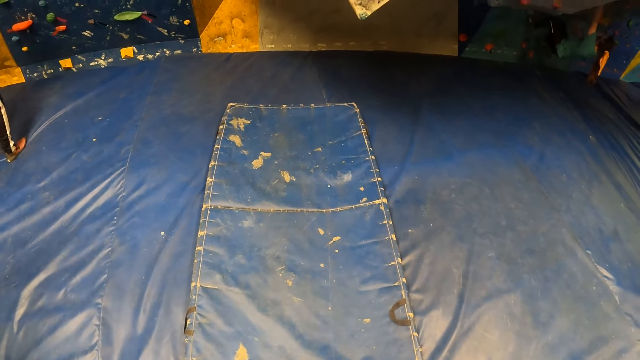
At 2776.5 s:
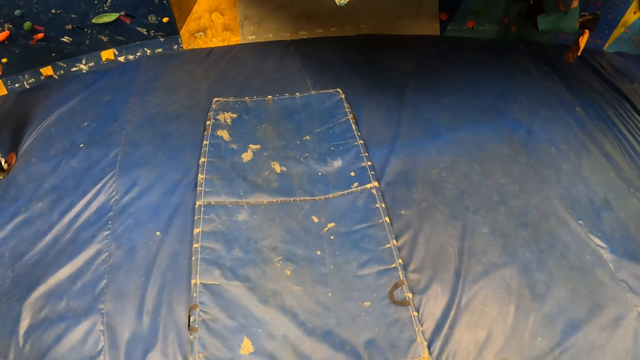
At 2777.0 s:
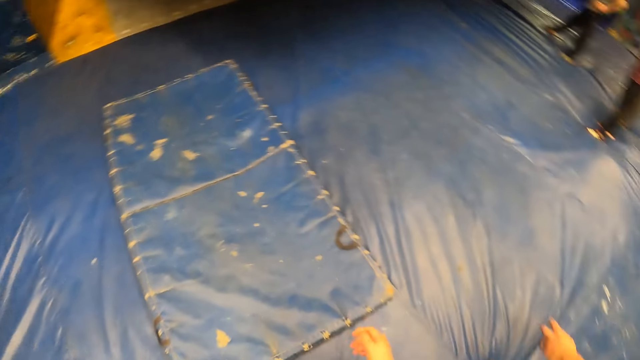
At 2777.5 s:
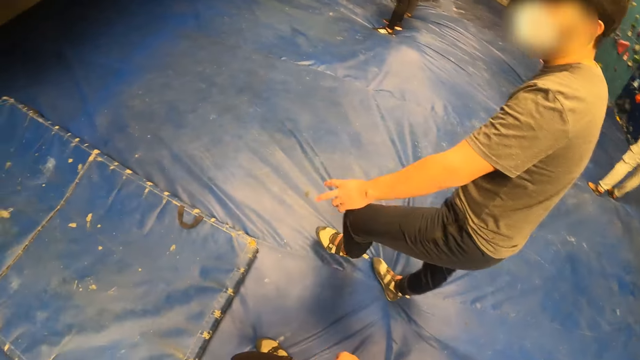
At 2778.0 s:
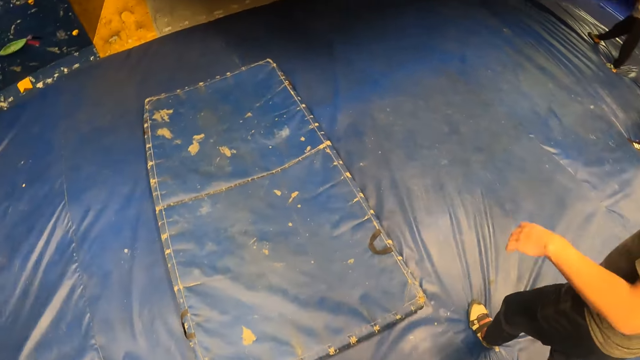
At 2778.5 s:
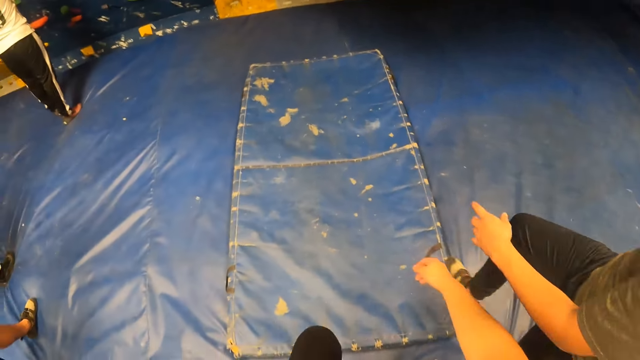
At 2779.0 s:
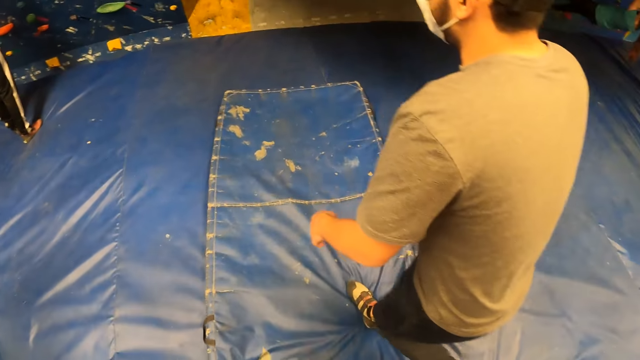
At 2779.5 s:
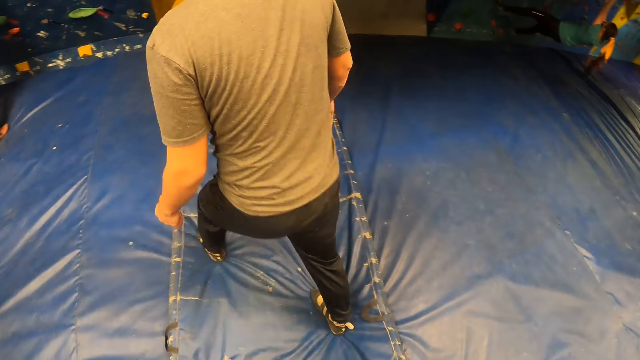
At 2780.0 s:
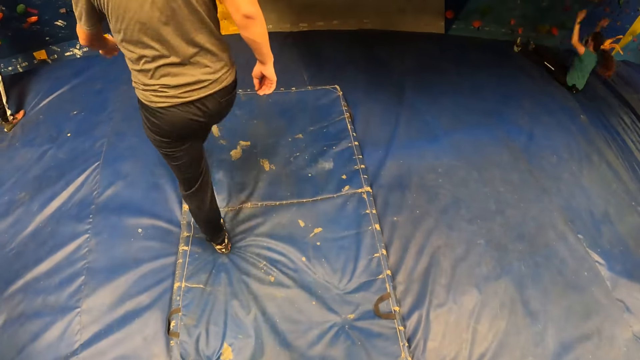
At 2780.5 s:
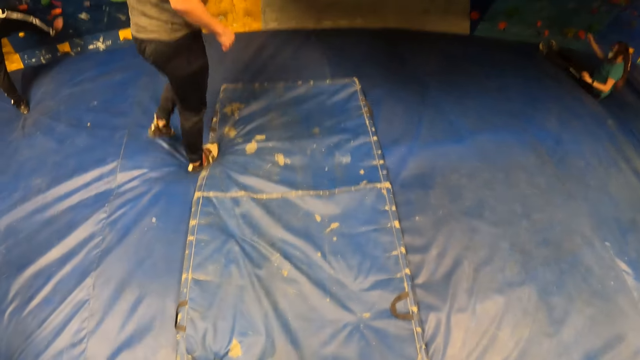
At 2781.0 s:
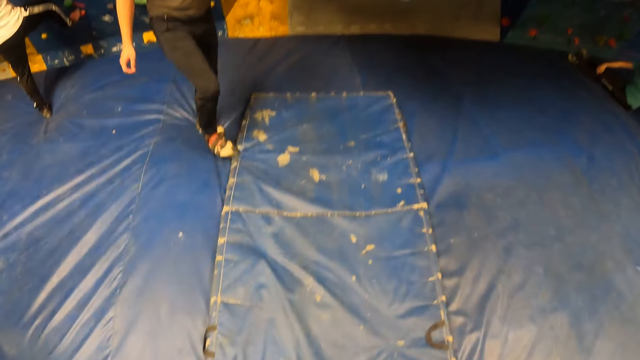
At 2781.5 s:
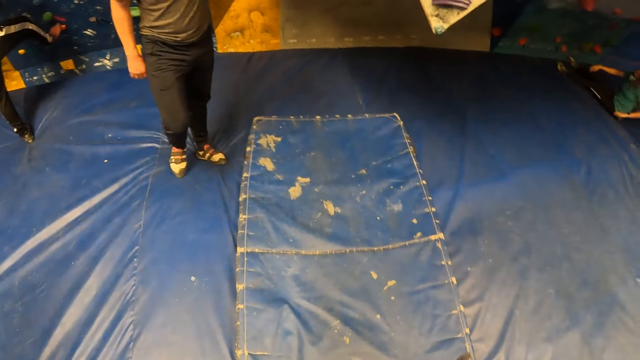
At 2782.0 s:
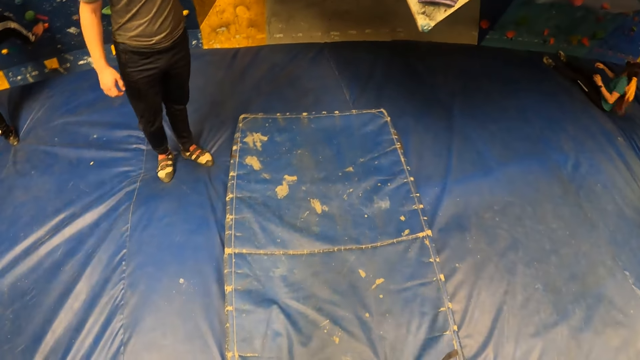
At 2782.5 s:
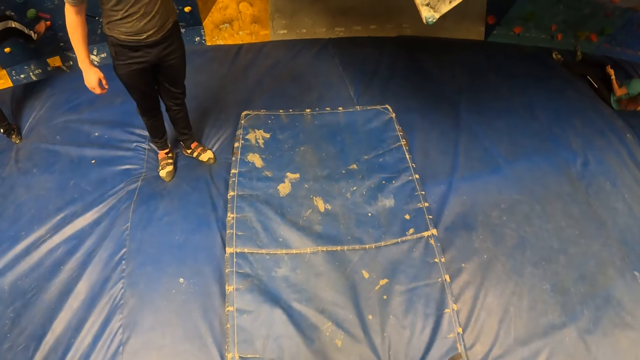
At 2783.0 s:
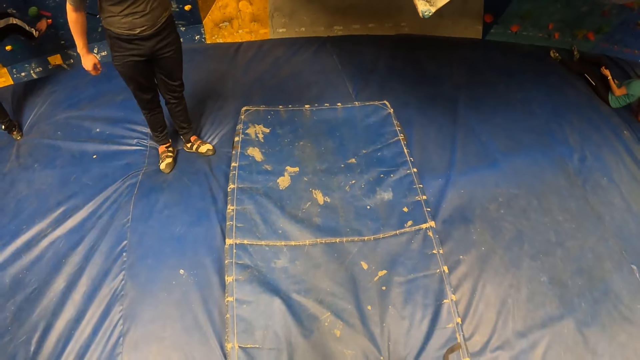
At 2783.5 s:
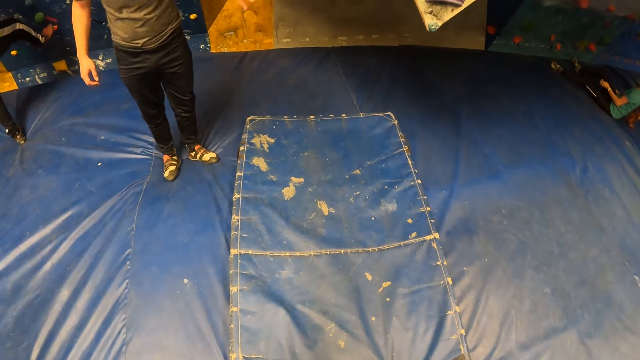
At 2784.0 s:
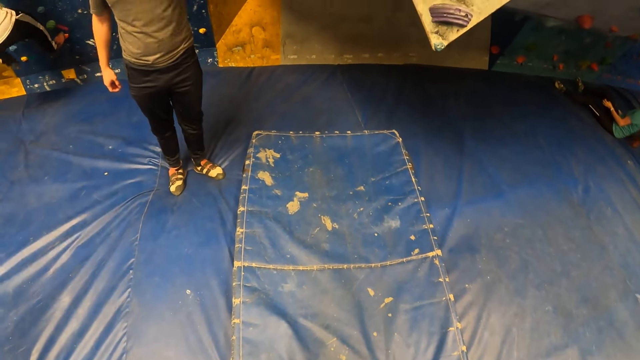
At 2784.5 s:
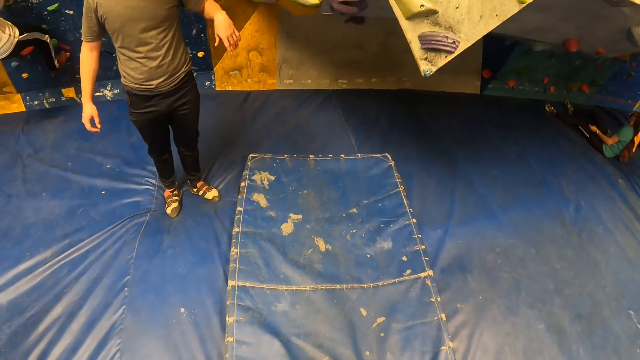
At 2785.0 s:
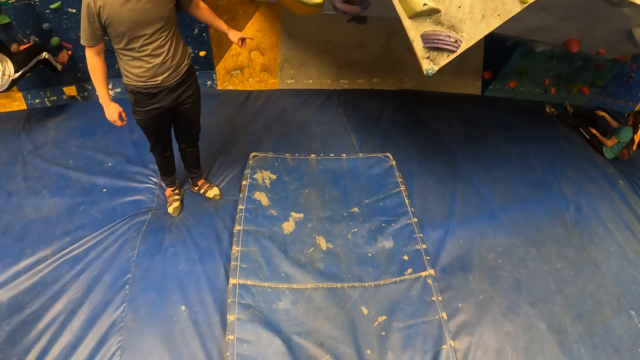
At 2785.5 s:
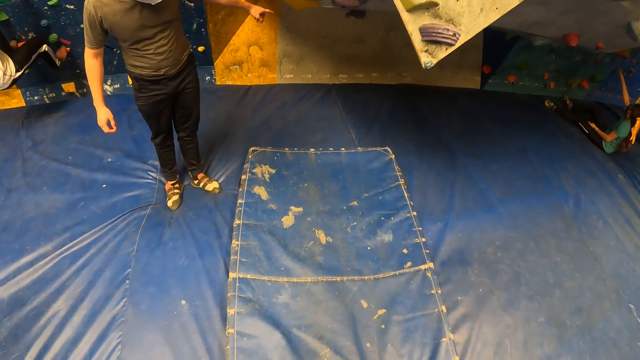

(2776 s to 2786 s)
The camera wearer looks around.

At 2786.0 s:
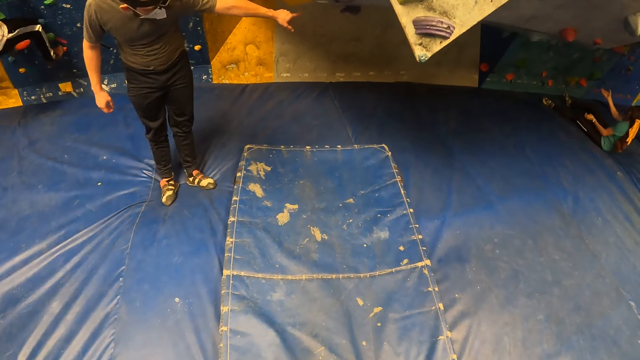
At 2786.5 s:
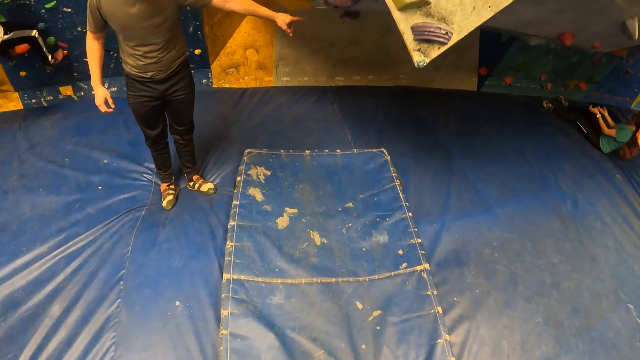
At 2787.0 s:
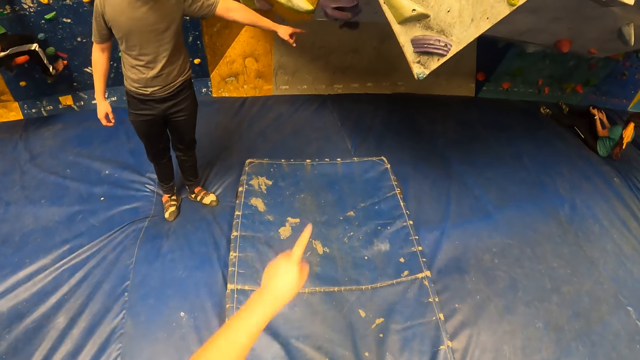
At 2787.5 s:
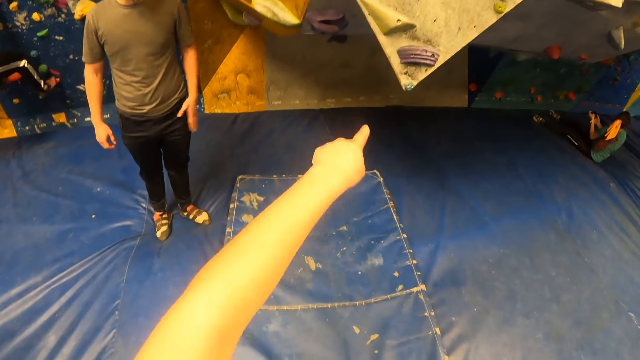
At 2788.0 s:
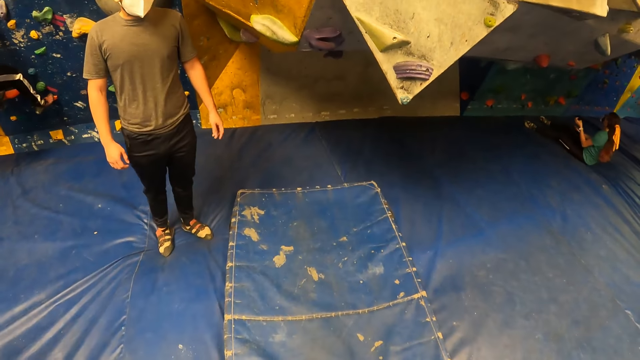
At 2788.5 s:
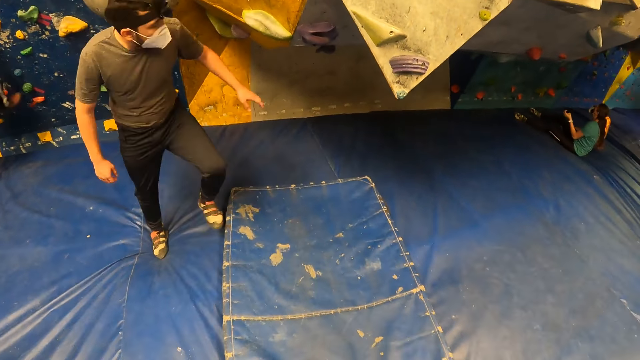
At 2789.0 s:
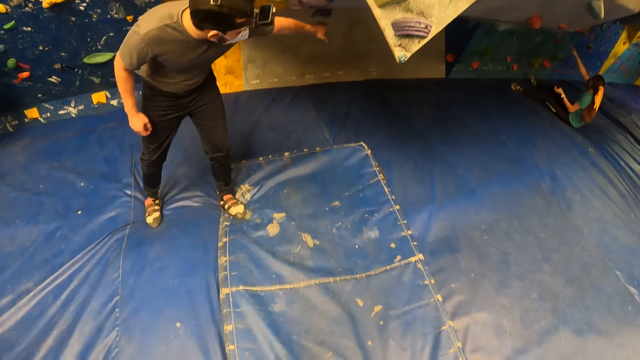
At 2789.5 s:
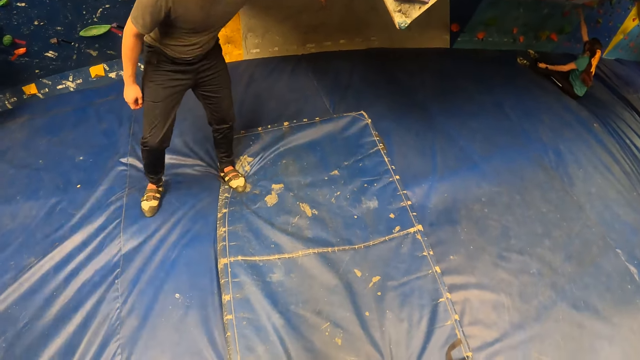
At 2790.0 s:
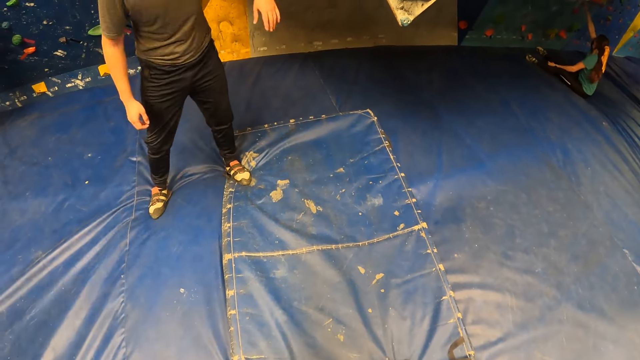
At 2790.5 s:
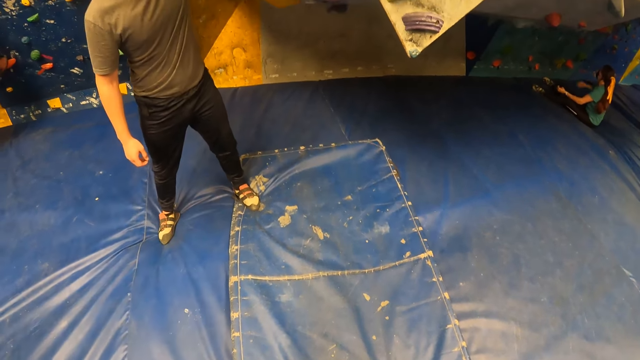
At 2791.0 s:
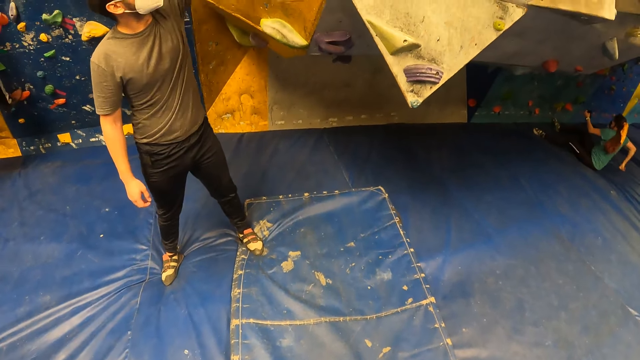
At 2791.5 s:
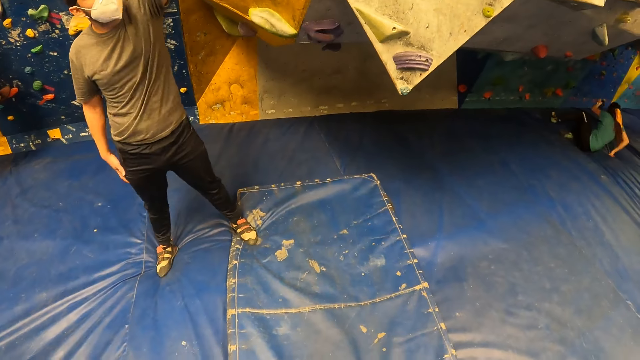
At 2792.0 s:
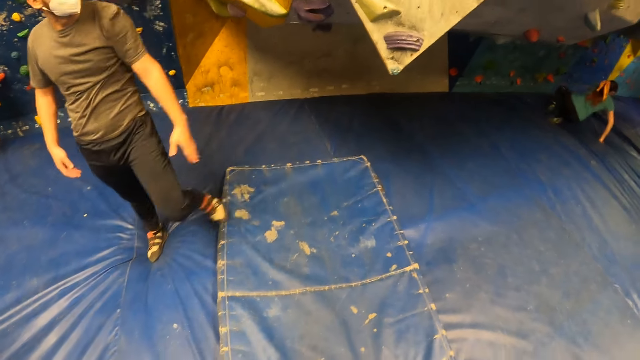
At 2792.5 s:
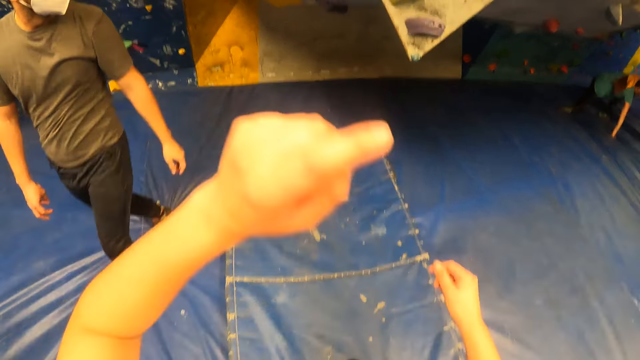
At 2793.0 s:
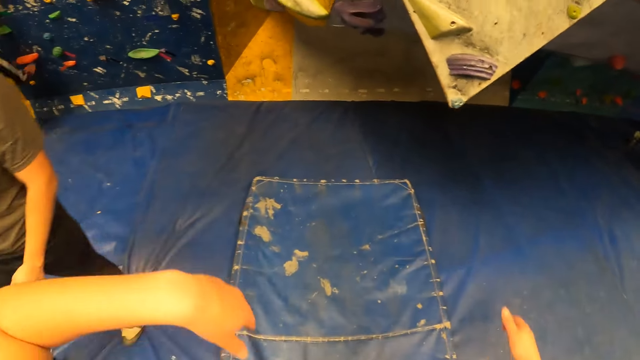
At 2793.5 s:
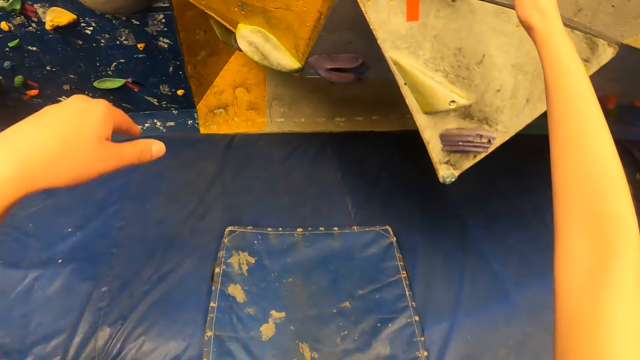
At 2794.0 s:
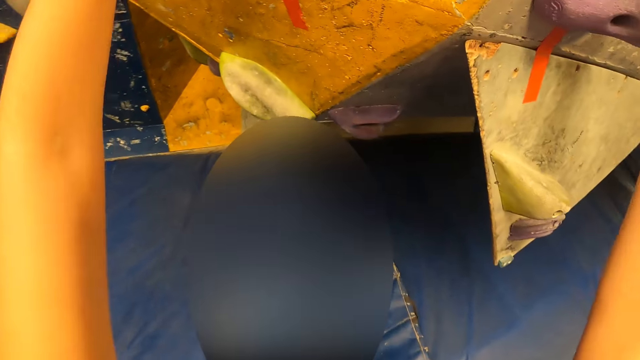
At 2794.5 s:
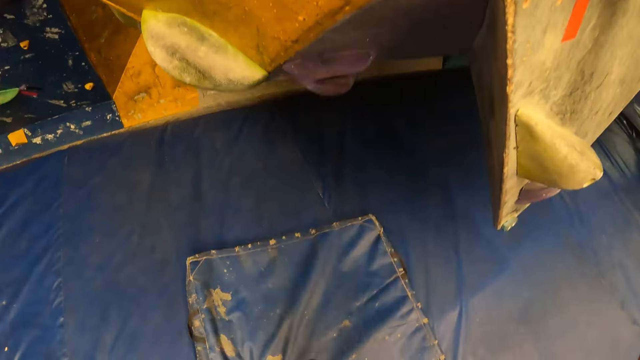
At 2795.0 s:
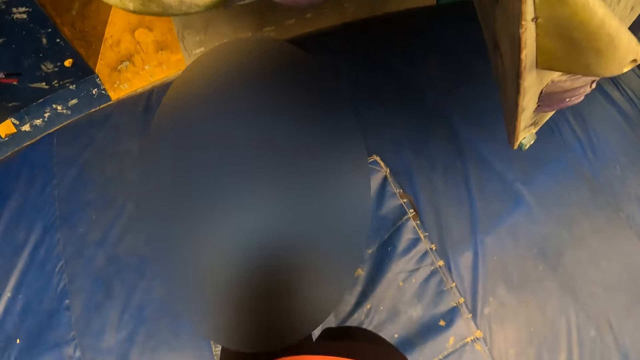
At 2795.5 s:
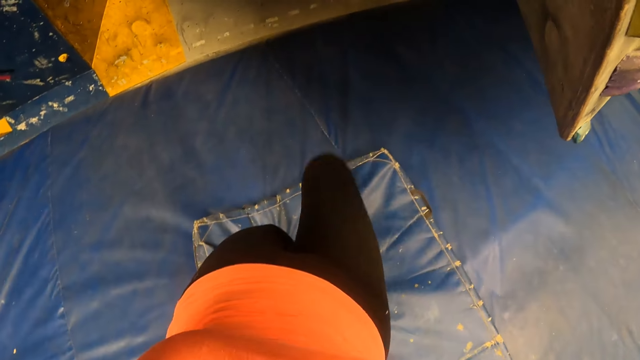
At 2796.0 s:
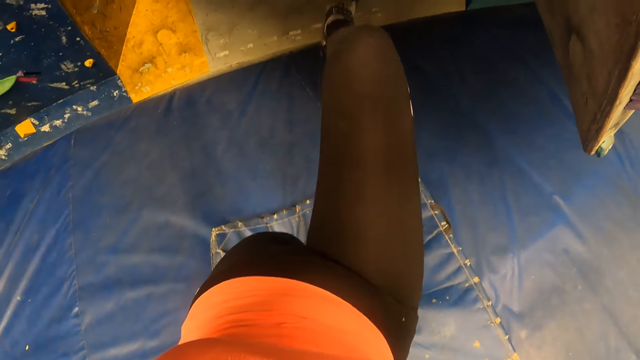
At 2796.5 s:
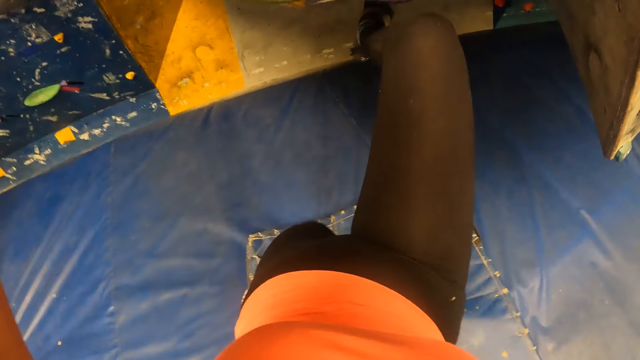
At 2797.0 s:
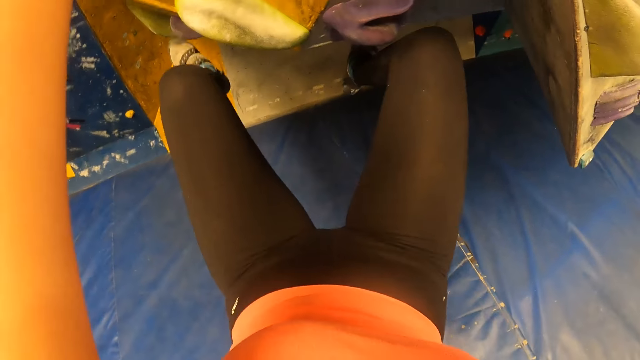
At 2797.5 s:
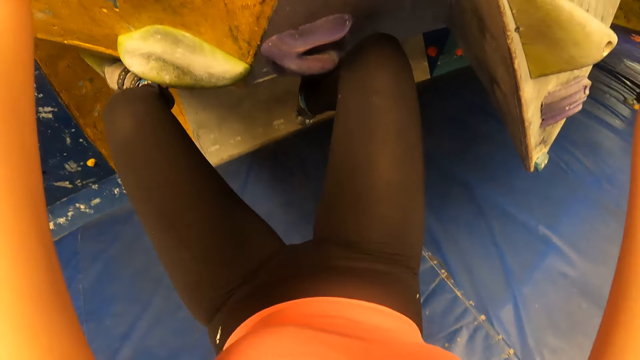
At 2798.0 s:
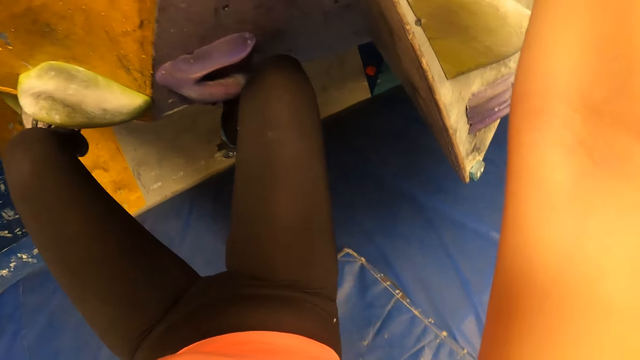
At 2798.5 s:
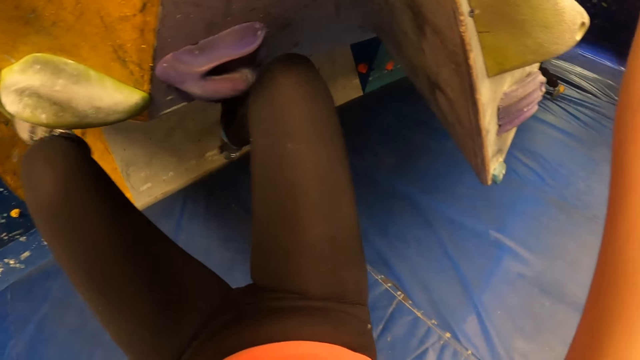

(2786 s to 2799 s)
The camera wearer points out. They look around. They move the hand. They move the hand again. They hold the climbing holders. They climb the wall with both hands. They step down. They step on the wall.
